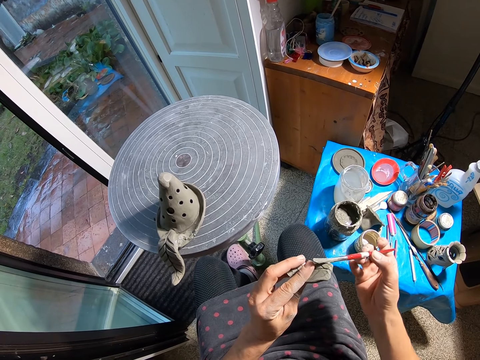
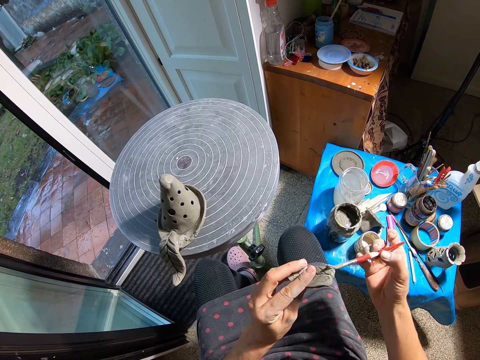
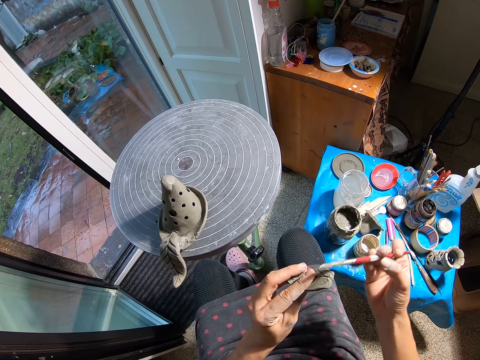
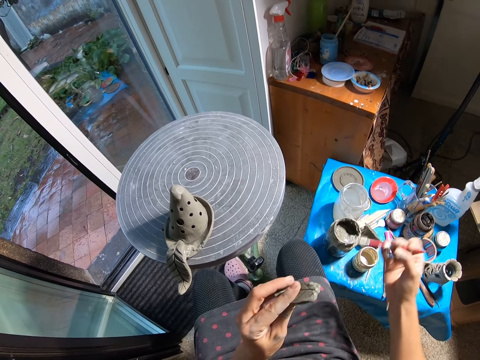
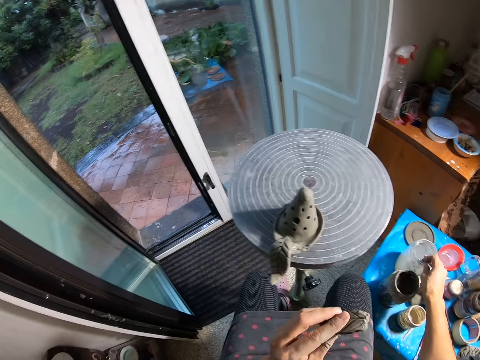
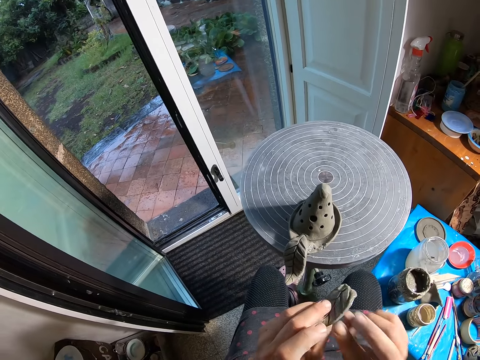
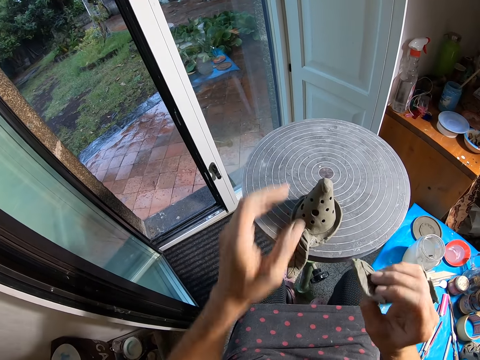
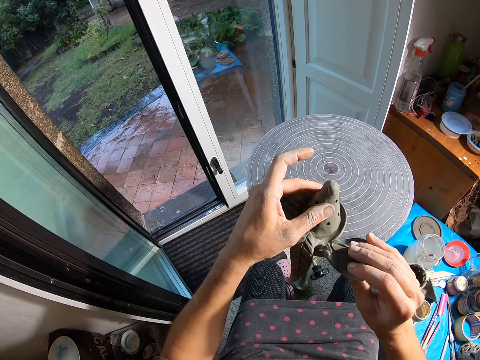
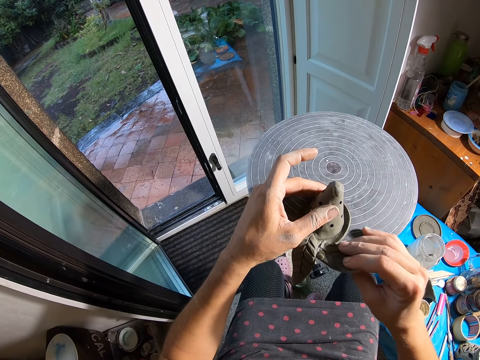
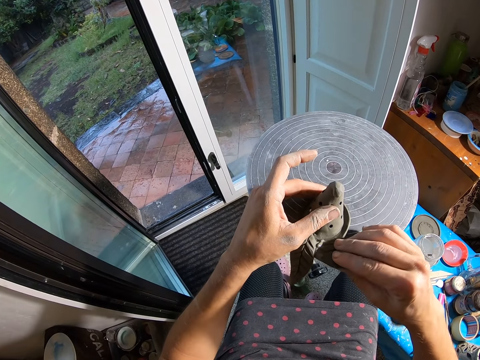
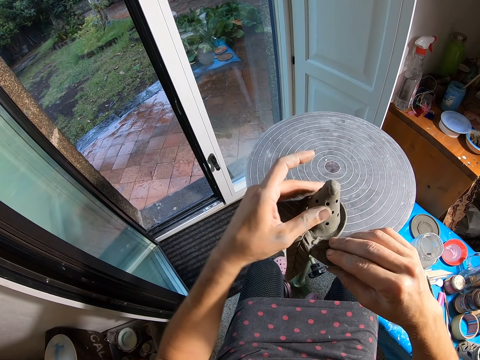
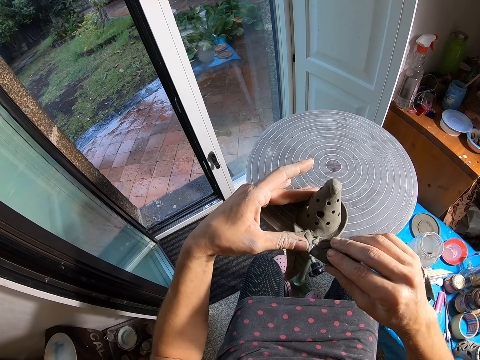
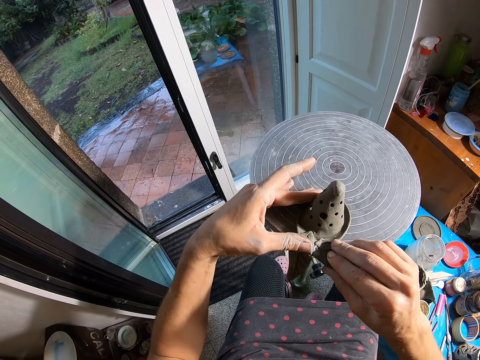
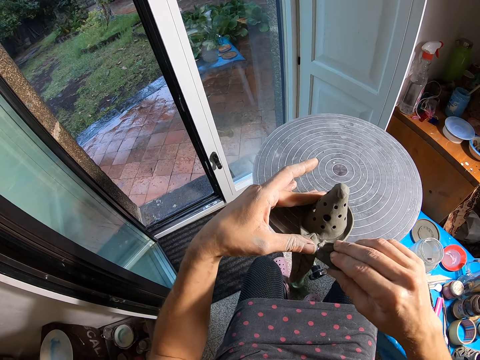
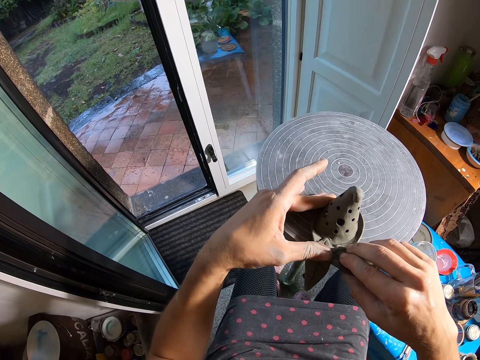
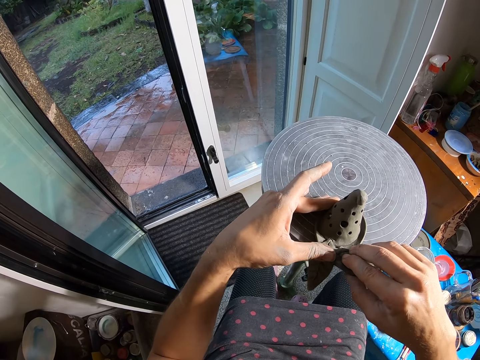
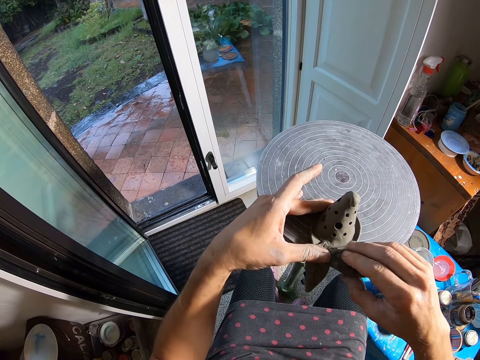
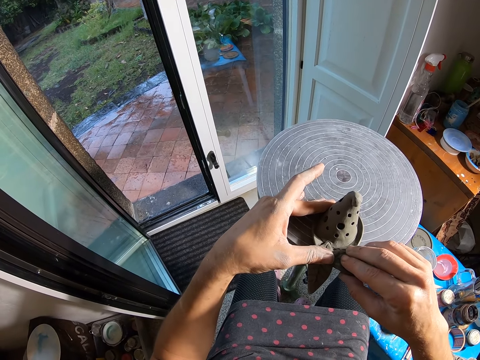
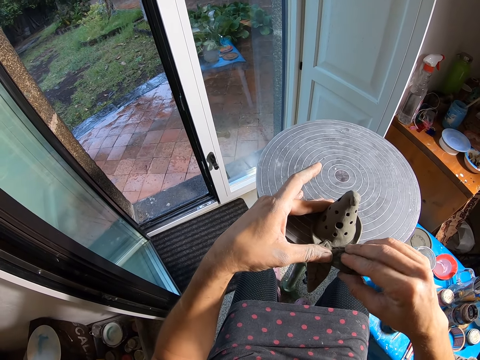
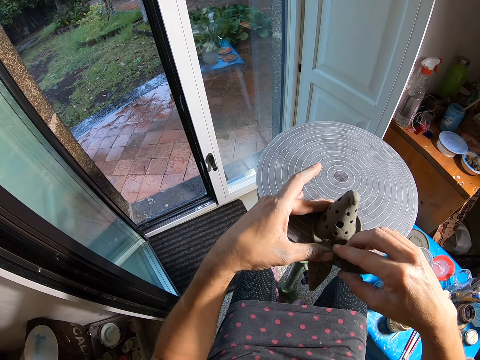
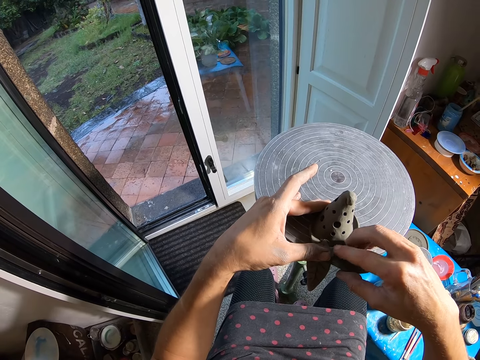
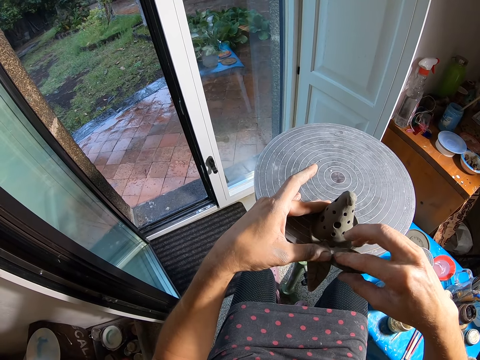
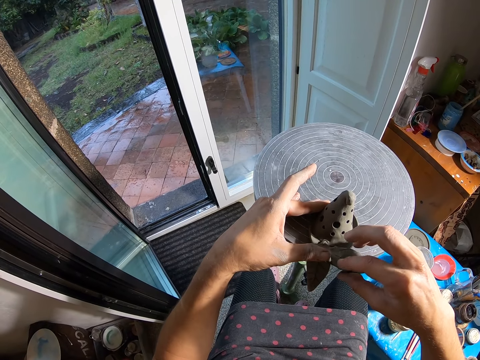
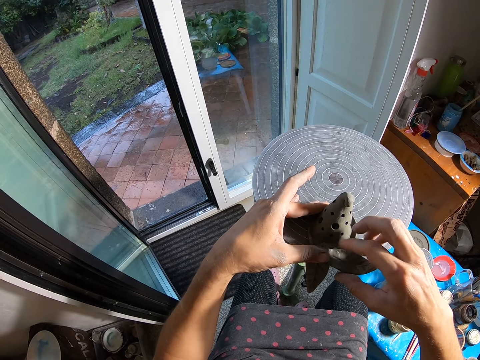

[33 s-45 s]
The camera wearer puts the brush in the white container with his right hand. He holds the craft on the pottery wheel with his left hand. He joins the craft piece to the craft with his right hand.

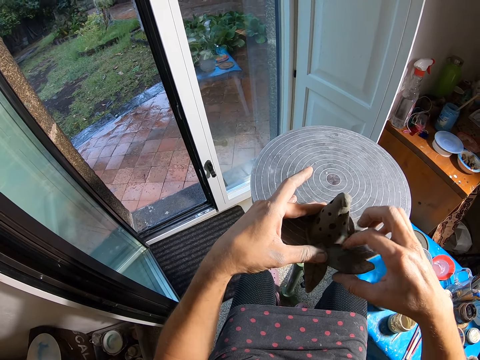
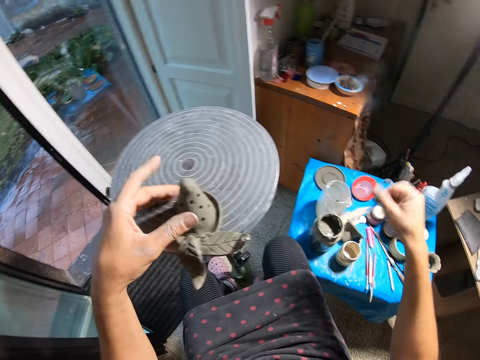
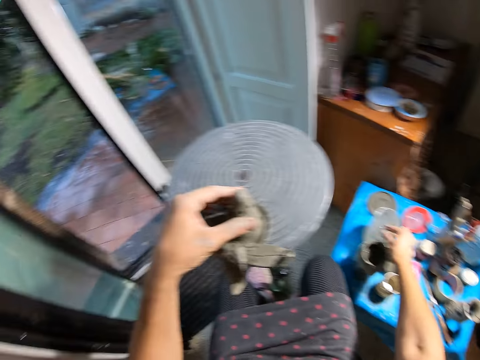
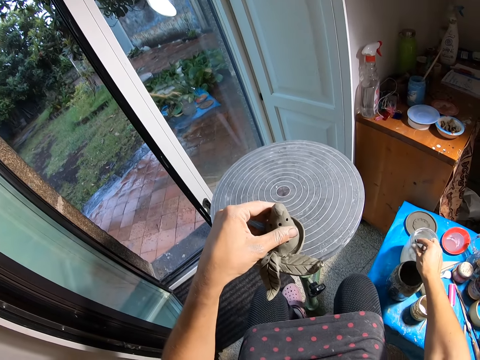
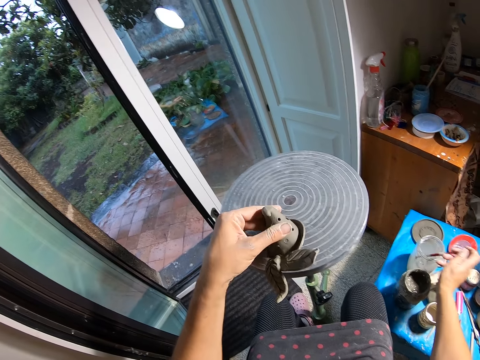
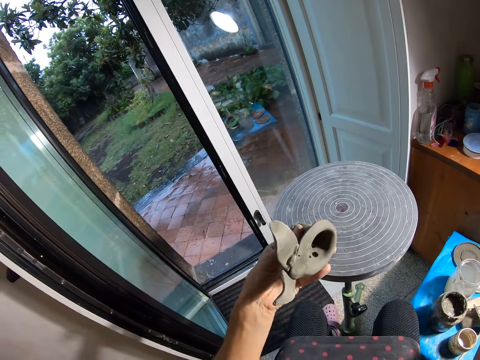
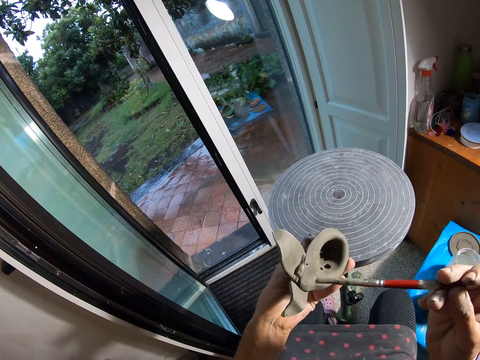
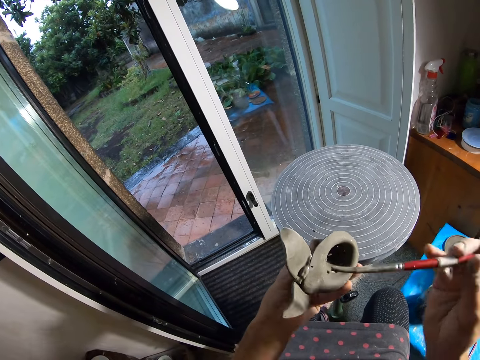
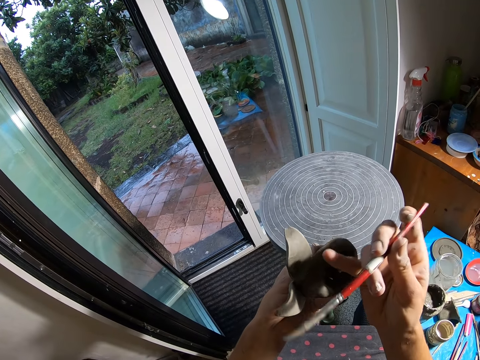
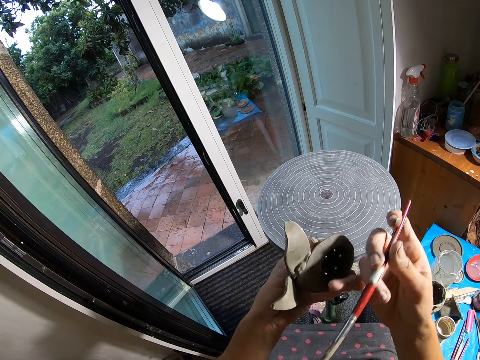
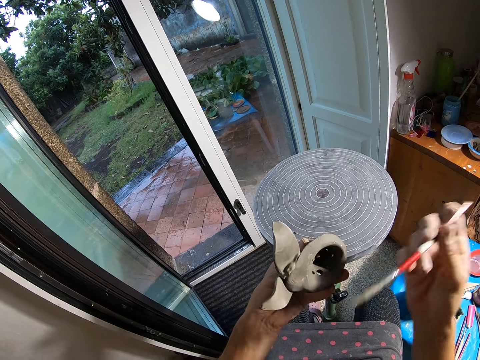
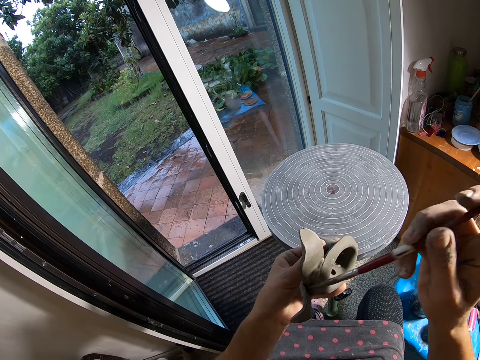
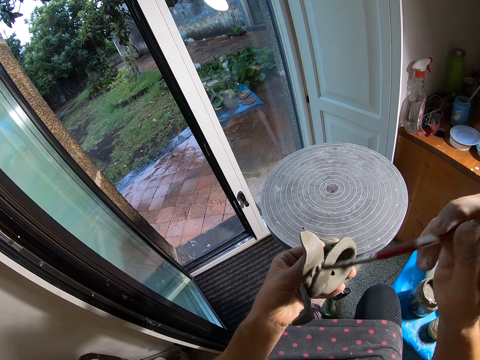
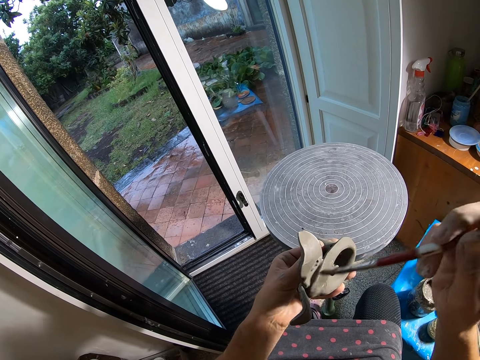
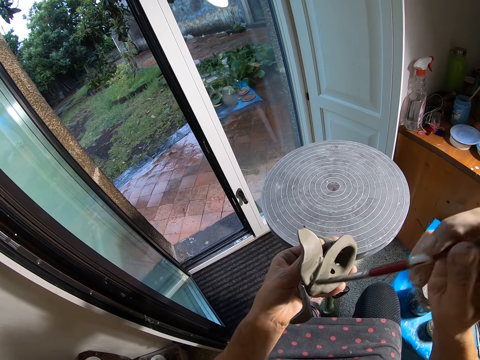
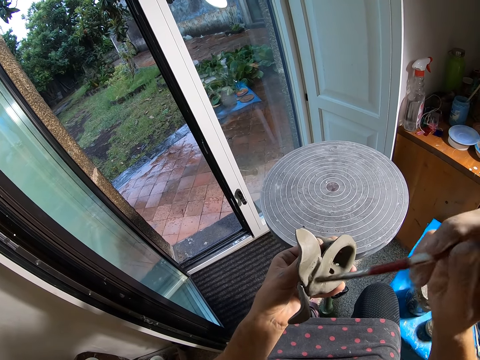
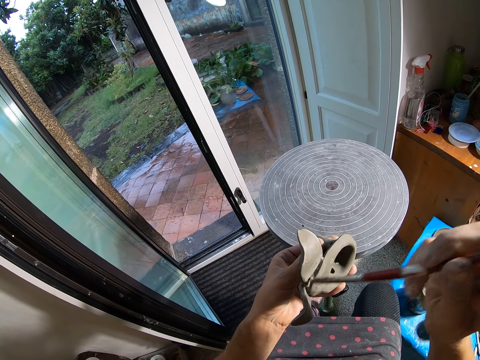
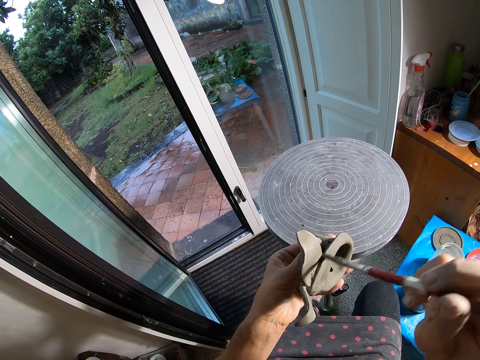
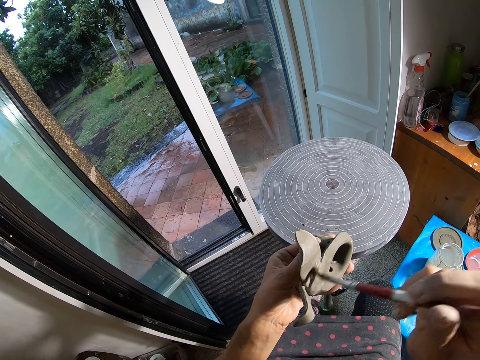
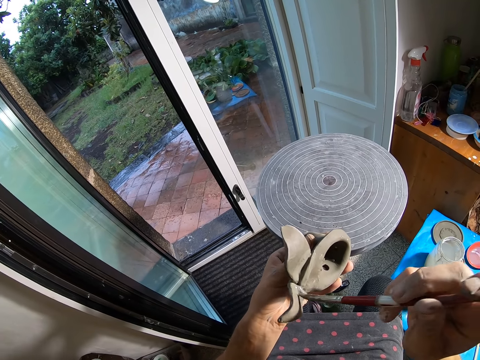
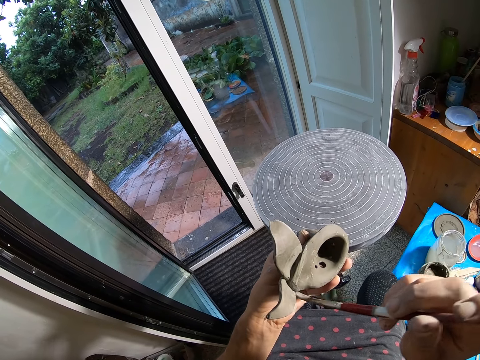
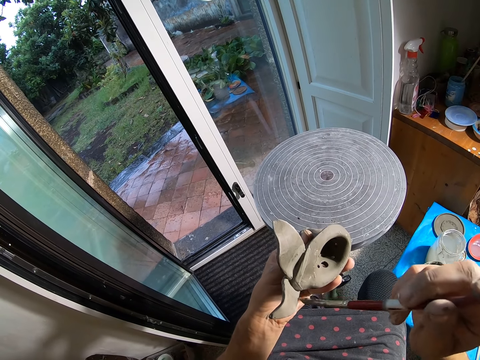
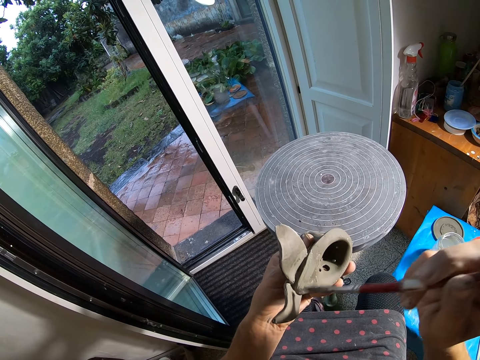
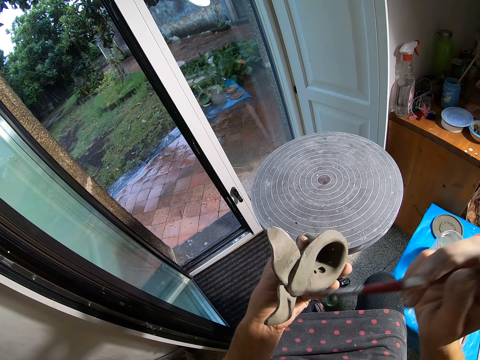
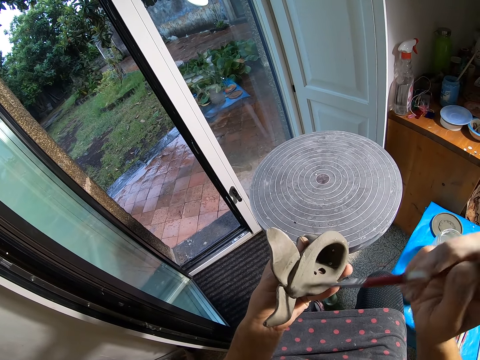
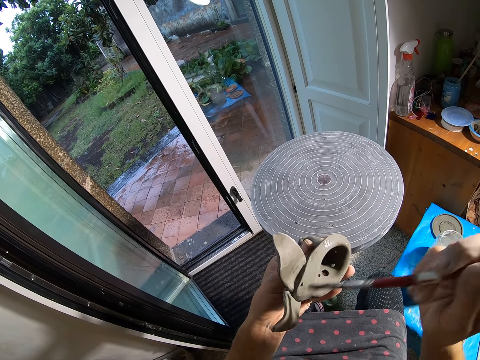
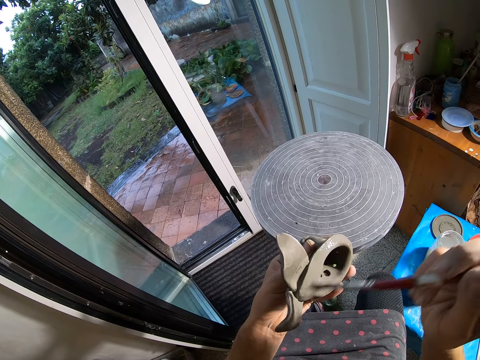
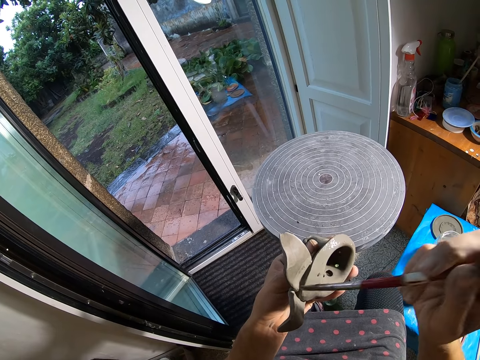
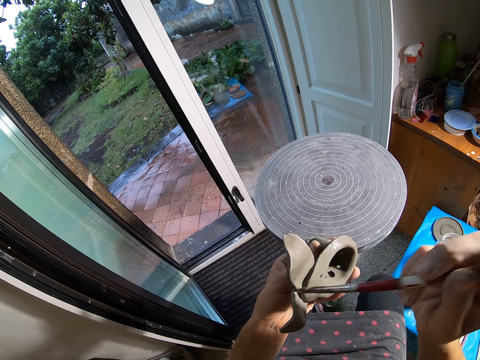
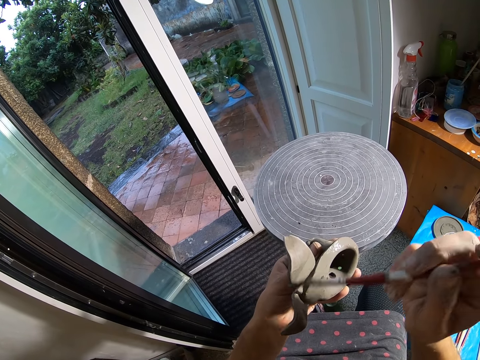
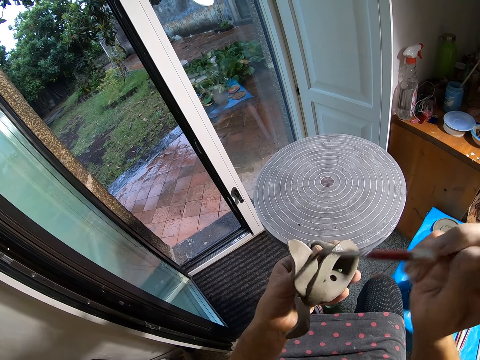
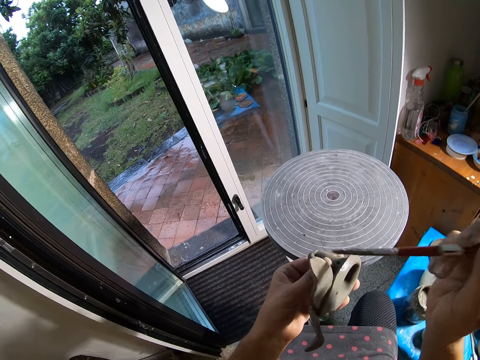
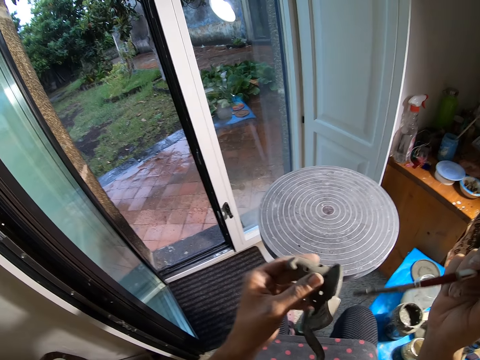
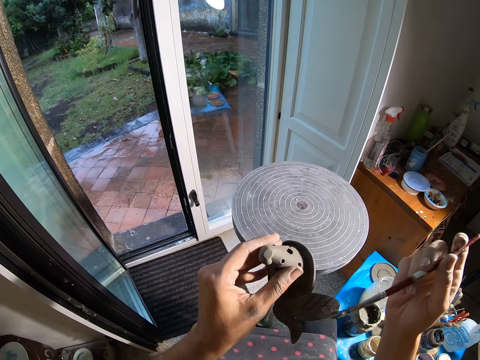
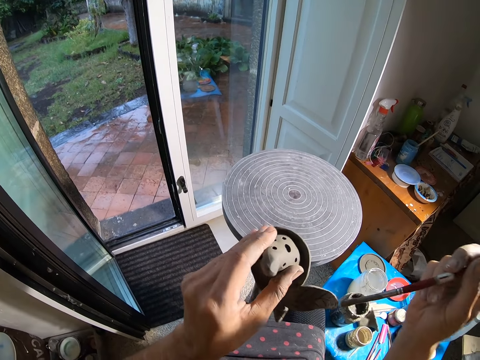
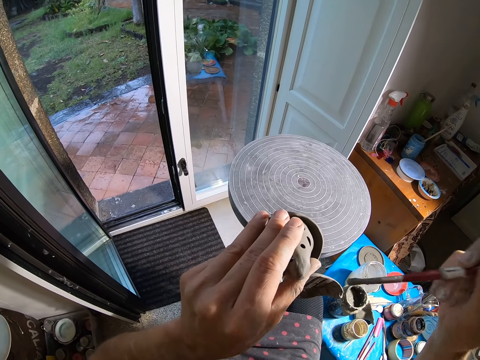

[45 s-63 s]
The camera wearer takes the brush from the white container with his right hand. He takes the craft from the pottery wheel with his left hand. He paints the craft with the brush in his right hand. He cleans the craft with his left little finger. He paints the craft with the brush in his right hand.
